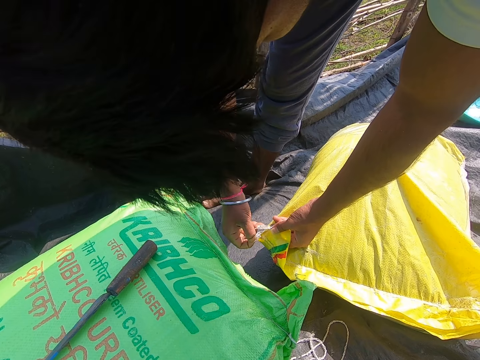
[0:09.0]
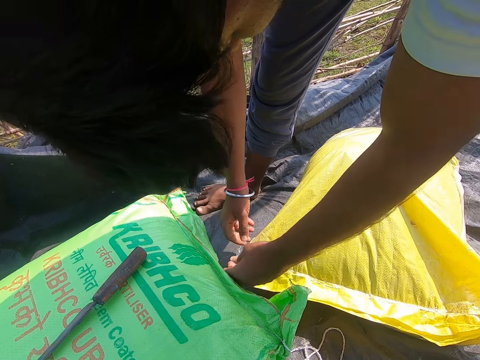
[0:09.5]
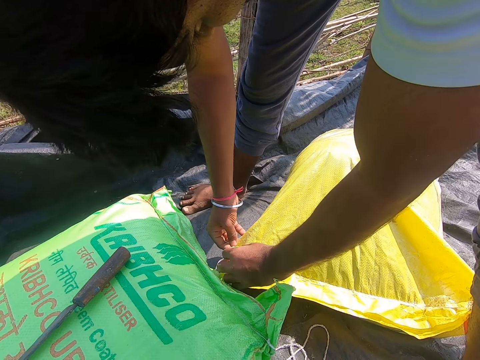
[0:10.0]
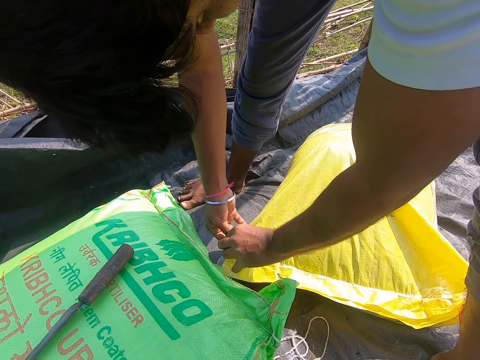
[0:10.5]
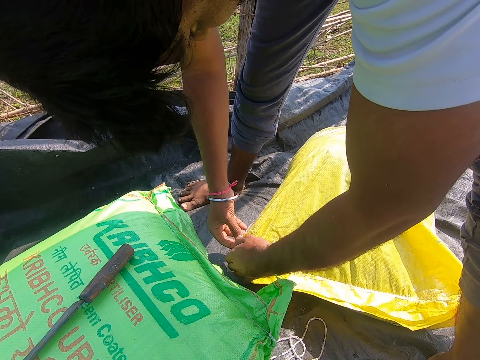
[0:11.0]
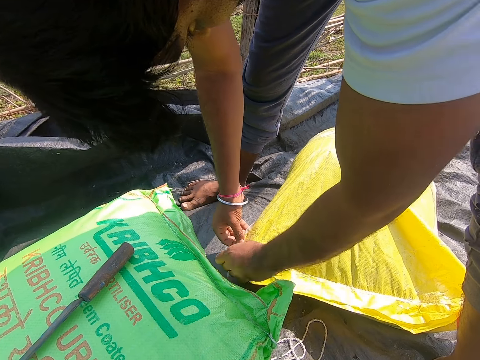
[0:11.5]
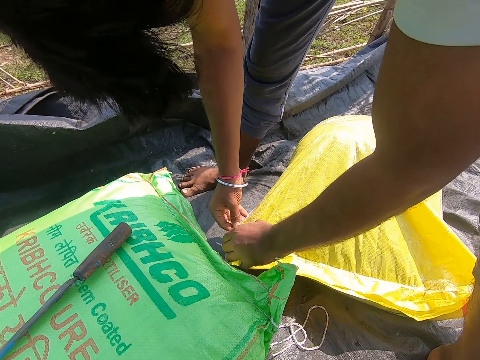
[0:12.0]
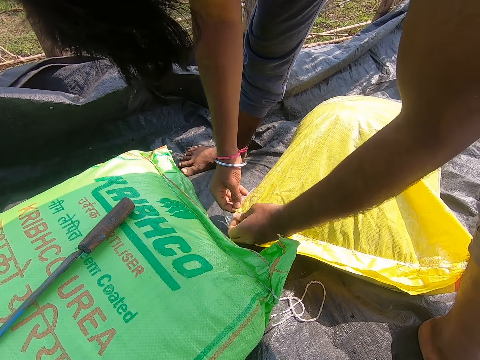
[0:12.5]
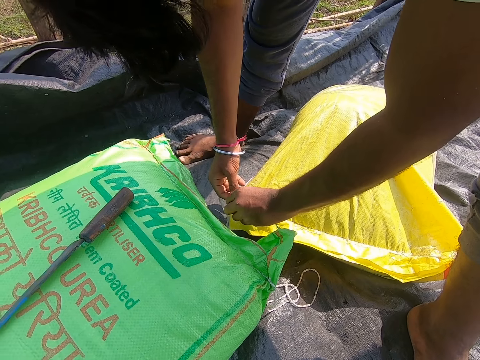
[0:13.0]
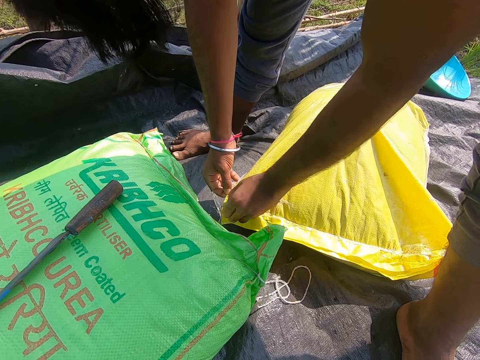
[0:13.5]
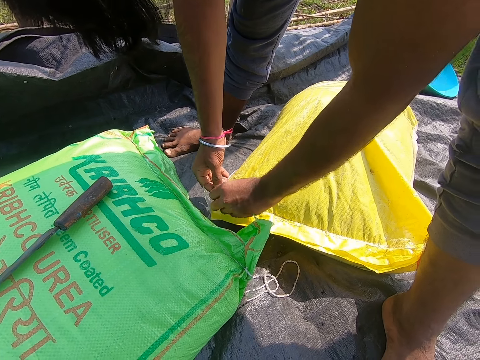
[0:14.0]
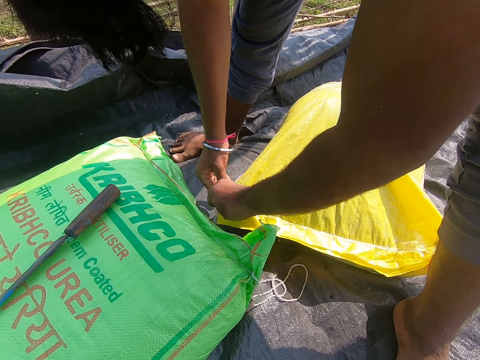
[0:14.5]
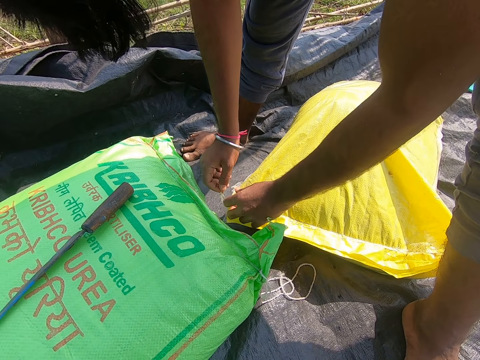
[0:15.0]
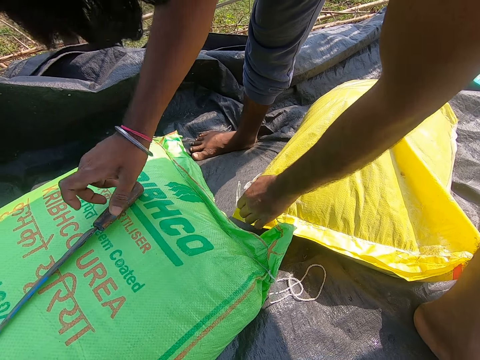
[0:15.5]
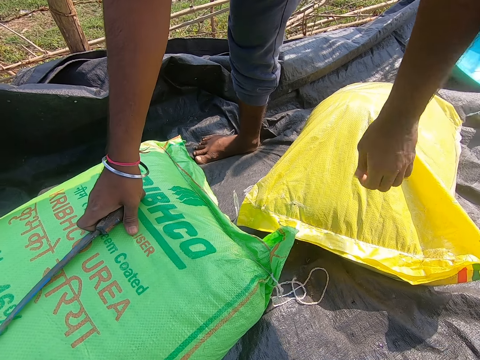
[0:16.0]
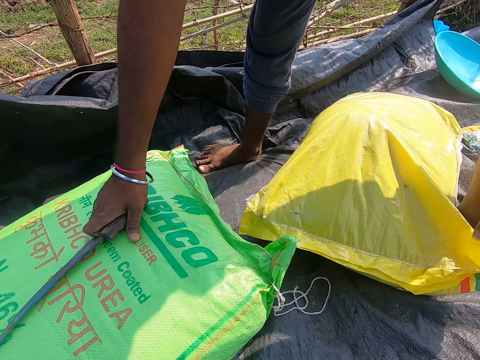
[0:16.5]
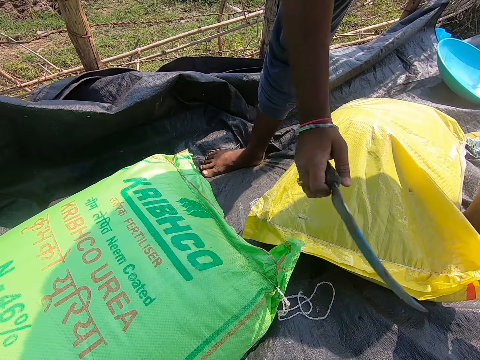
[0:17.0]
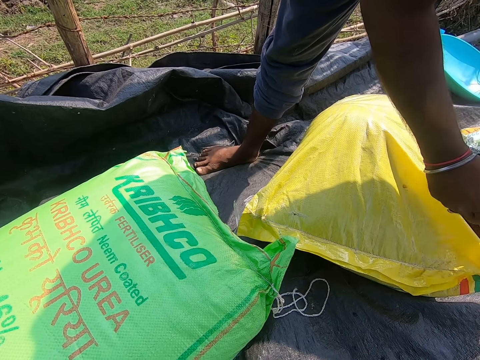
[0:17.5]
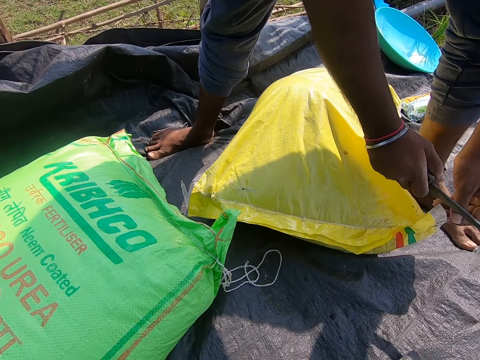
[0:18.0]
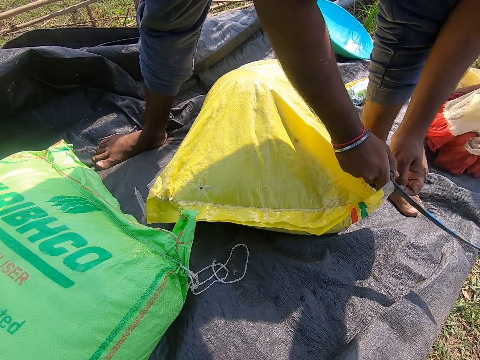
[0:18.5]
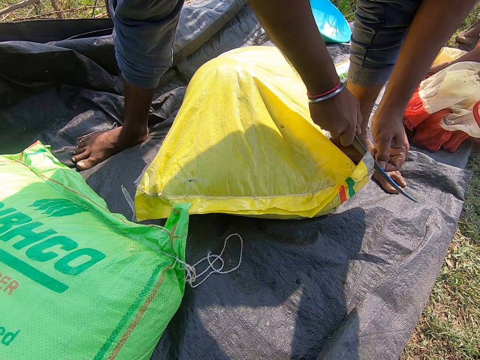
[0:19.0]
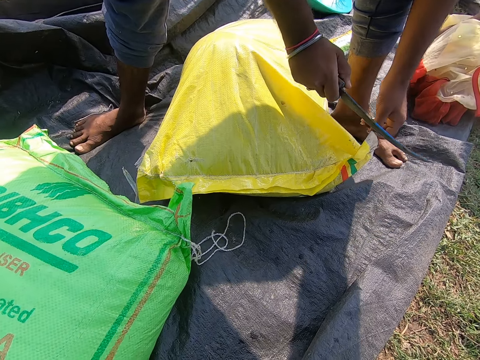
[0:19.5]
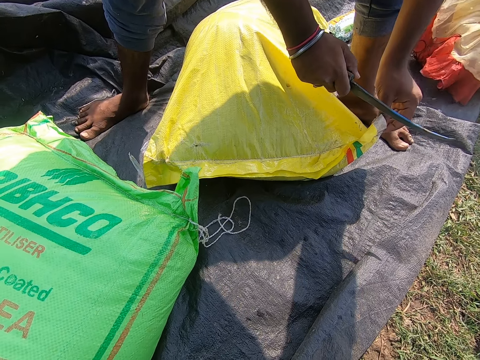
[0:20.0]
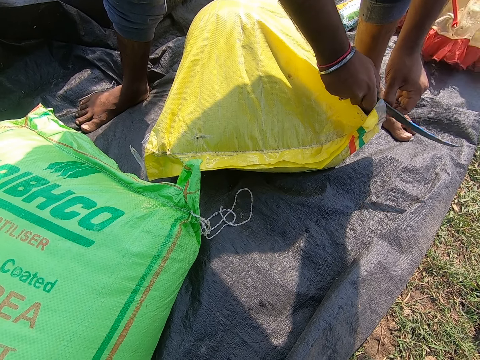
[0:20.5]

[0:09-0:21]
A person looks down. The camera wearer picks up the knife. The person picks up the knife with the right hand. The camera wearer cuts a sack thread with the knife.

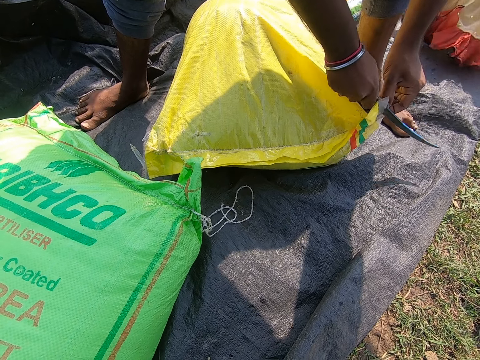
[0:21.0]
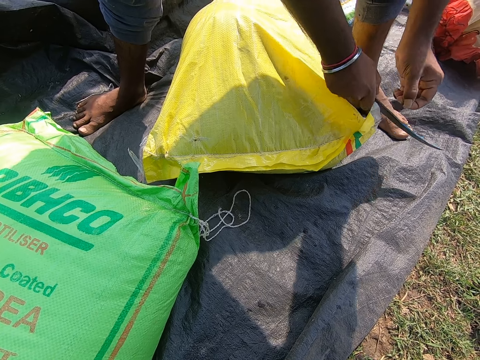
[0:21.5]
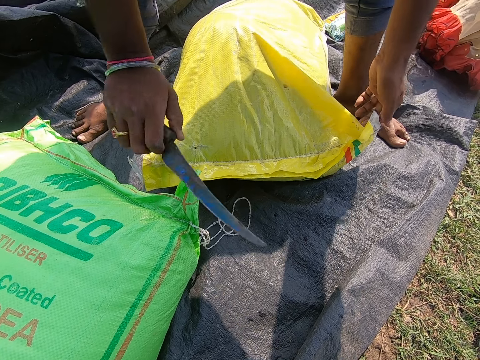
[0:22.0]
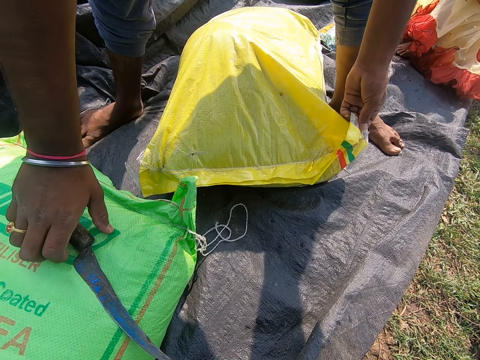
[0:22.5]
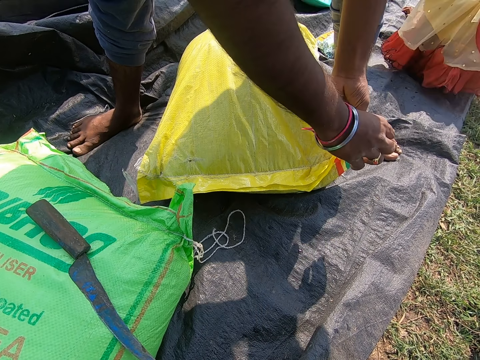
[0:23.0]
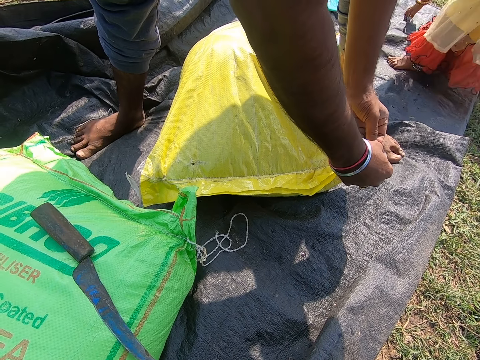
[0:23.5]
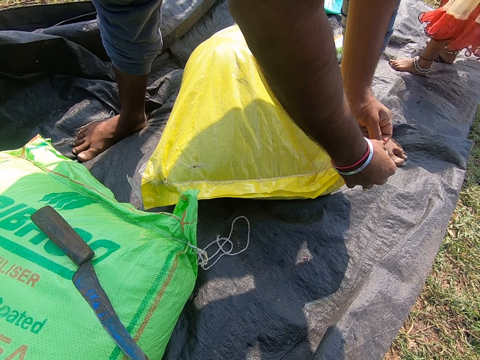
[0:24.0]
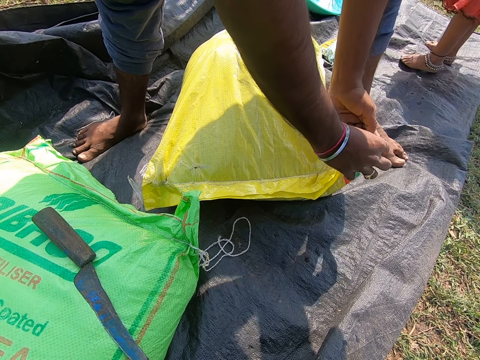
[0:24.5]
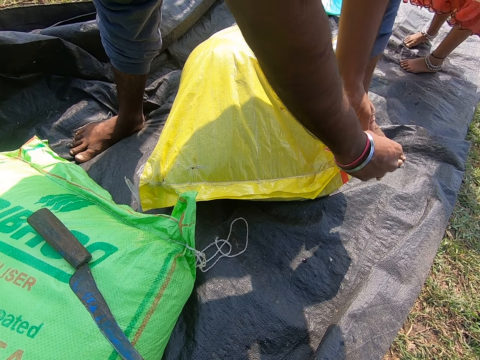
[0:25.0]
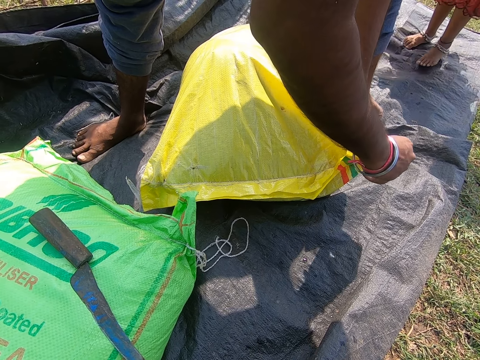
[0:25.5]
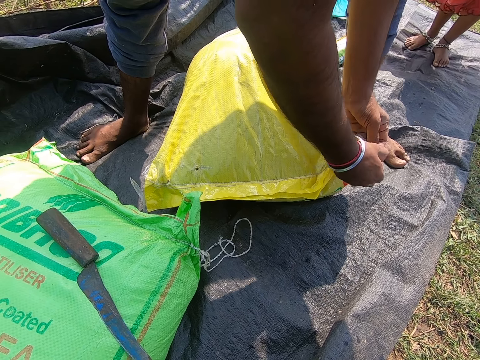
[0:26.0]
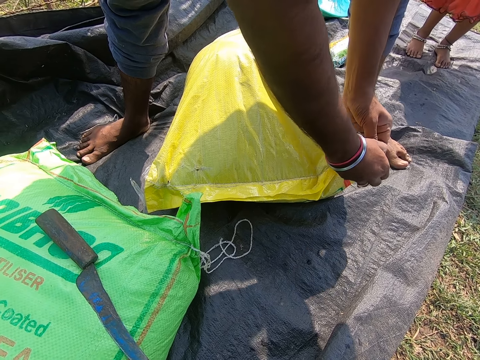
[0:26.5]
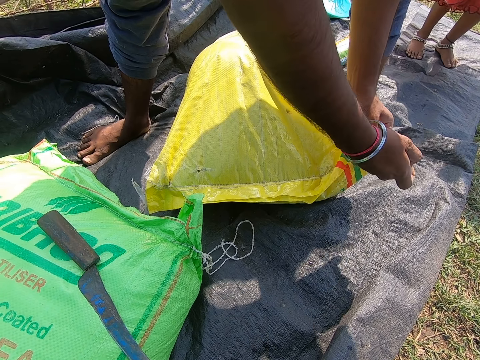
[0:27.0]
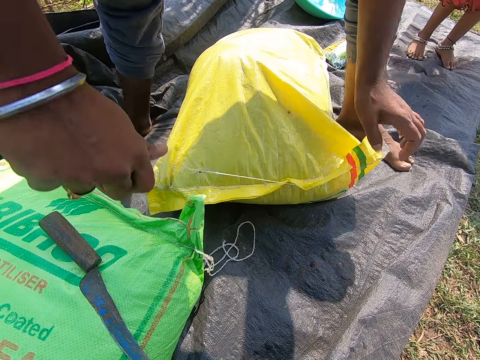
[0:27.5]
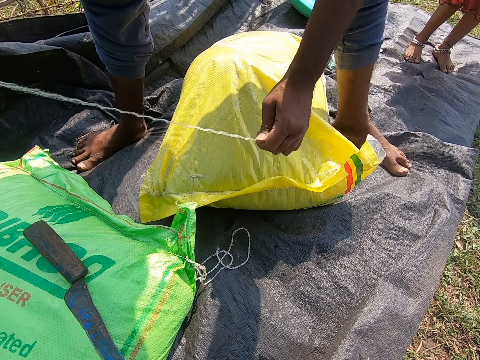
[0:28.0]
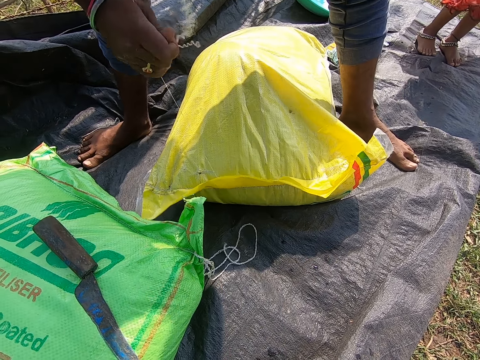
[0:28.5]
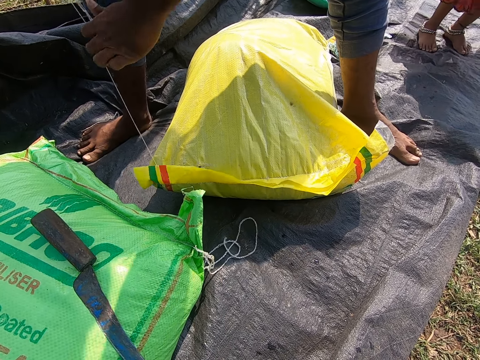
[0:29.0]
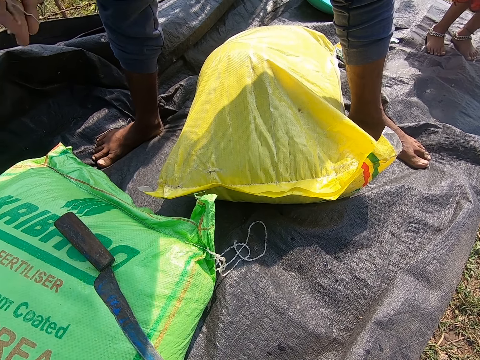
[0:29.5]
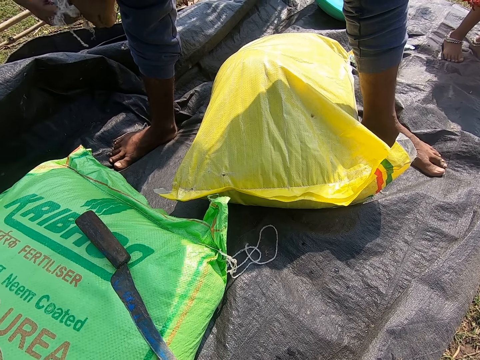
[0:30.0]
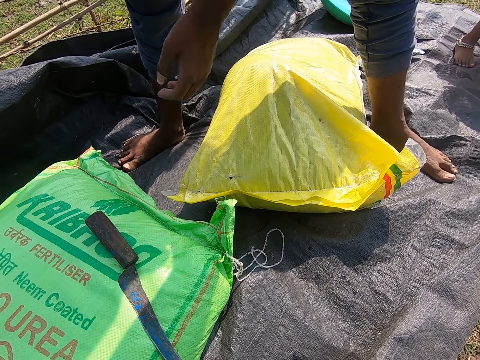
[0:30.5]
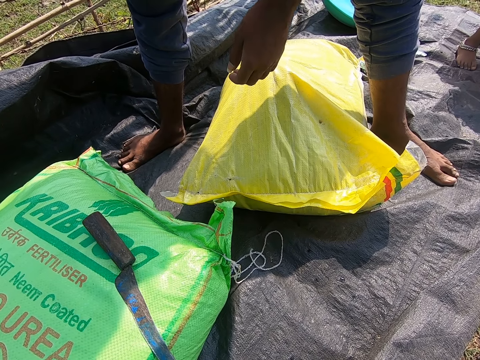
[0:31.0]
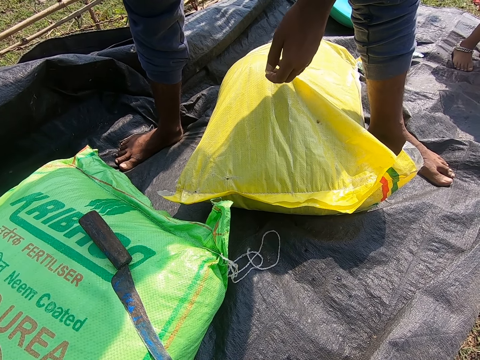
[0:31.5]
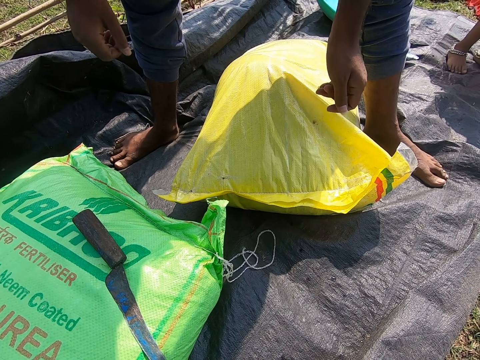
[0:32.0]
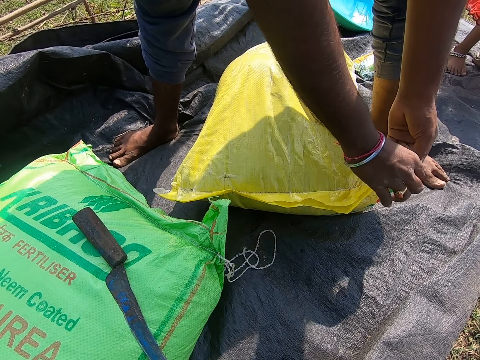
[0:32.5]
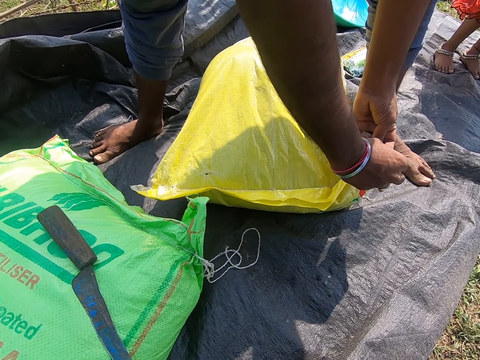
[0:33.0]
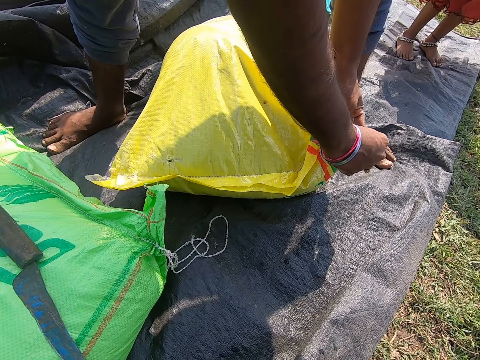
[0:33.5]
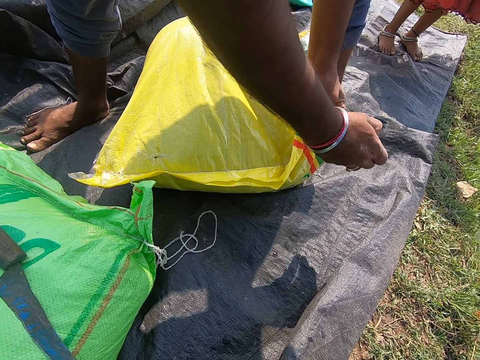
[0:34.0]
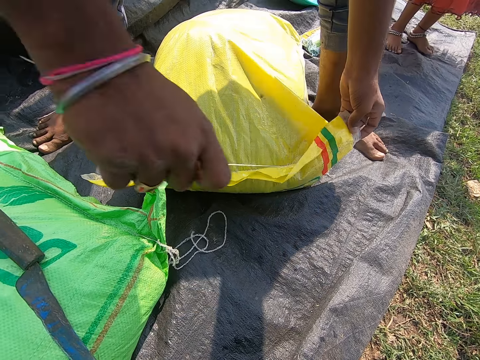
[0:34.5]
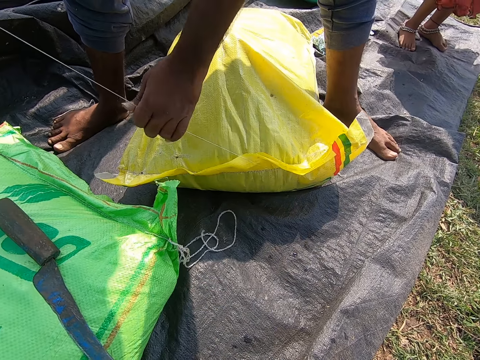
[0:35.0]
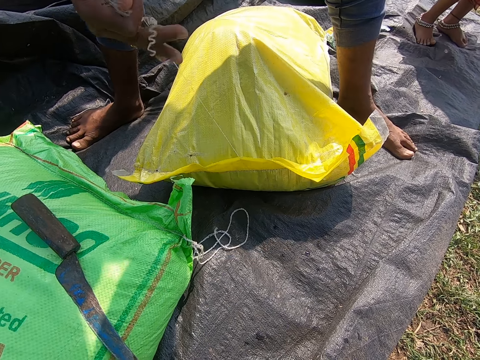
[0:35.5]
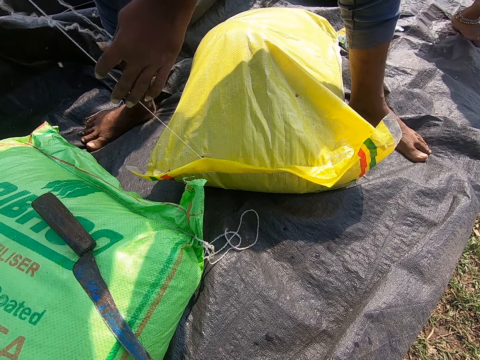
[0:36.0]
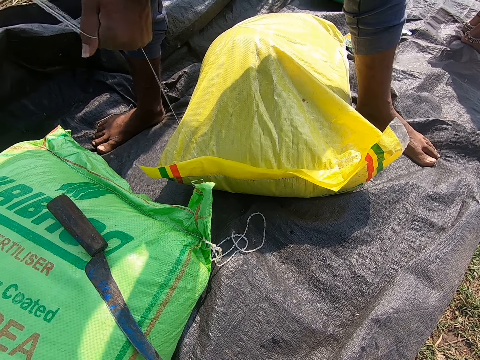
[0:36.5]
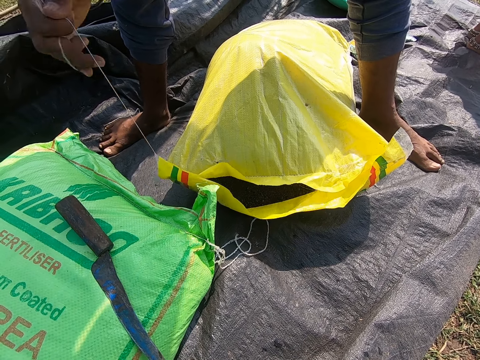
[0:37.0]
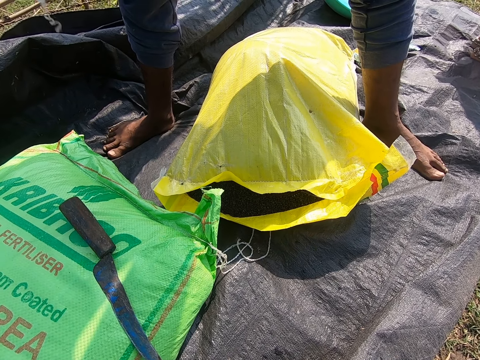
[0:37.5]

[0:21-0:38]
A girl cuts a string on the sack with a knife. The camera wearer drops the knife. They pull a sack thread. They converse with the girl. They pull the sack thread. They look down. The girl removes a string from the sack. The camera wearer drops the sack thread. They pull the sack thread. They look down.
